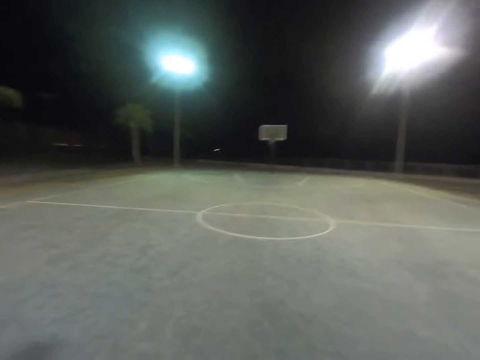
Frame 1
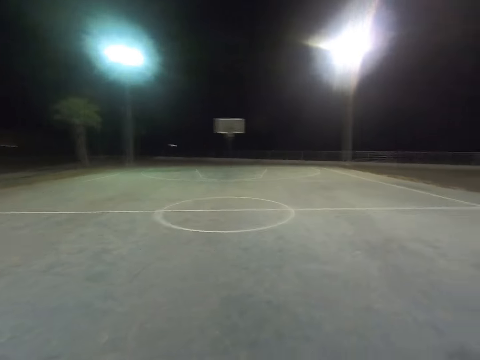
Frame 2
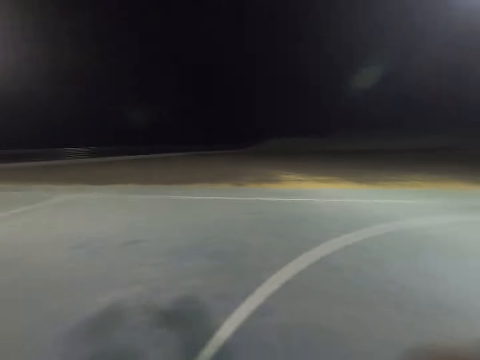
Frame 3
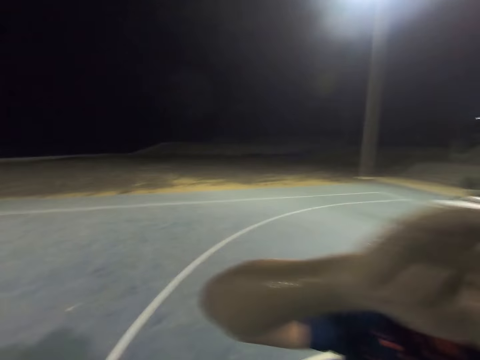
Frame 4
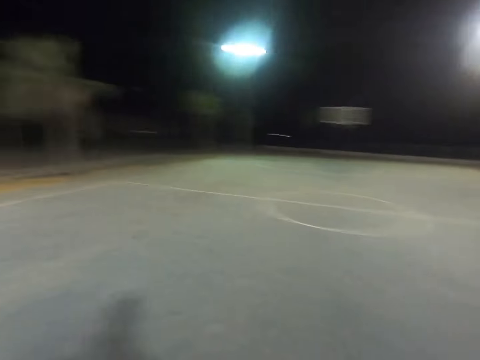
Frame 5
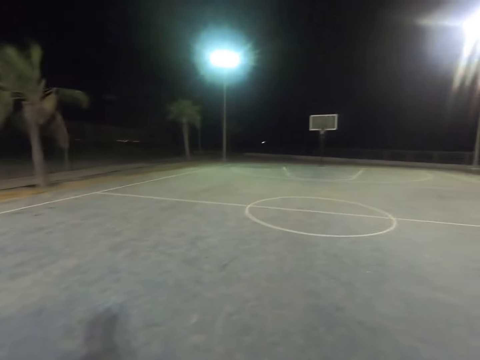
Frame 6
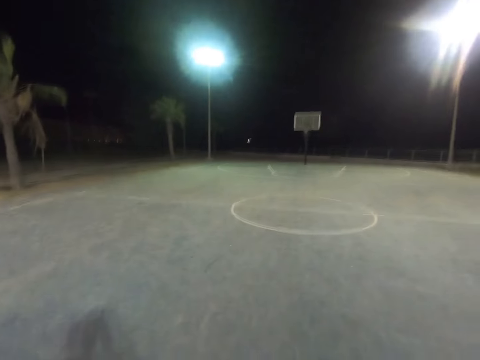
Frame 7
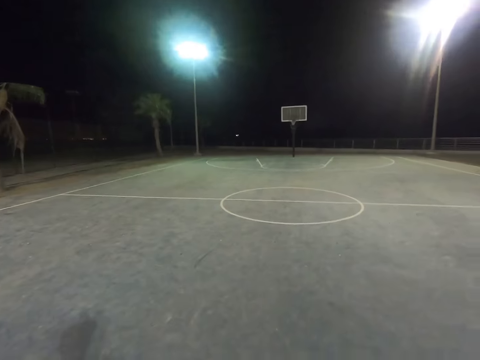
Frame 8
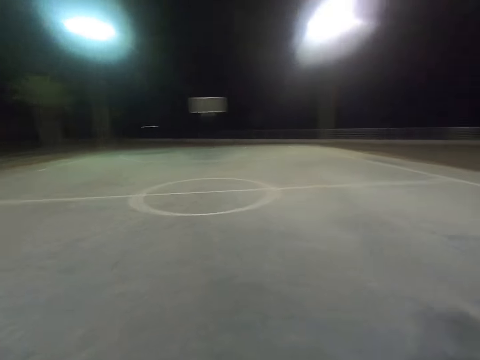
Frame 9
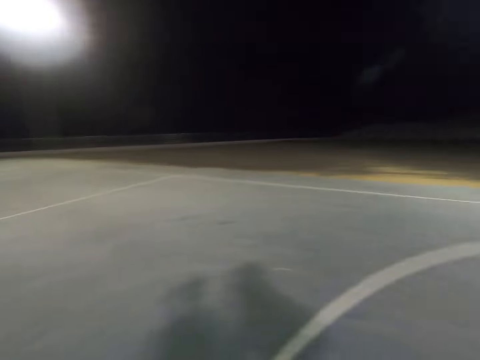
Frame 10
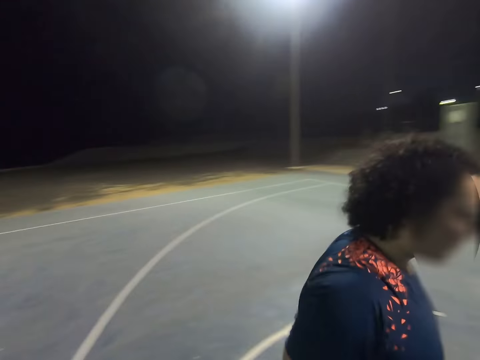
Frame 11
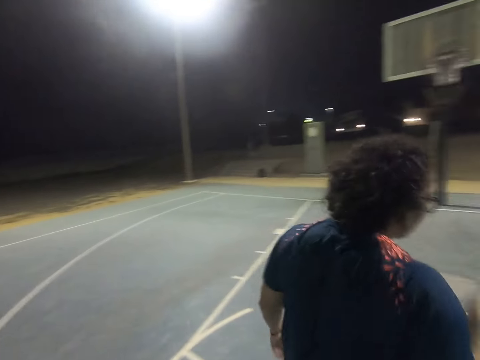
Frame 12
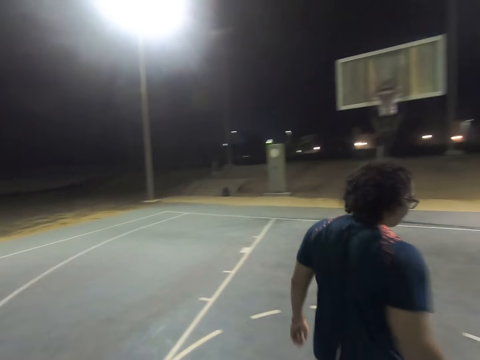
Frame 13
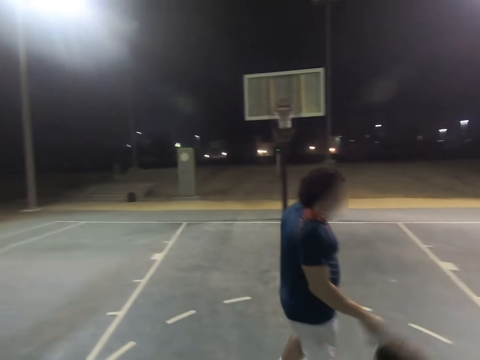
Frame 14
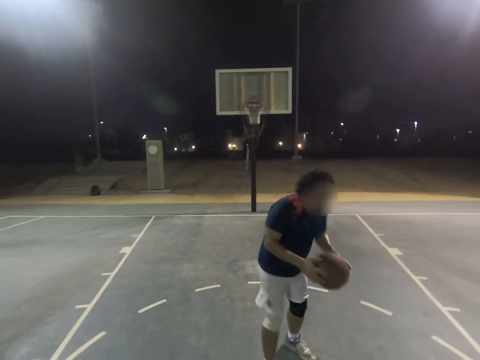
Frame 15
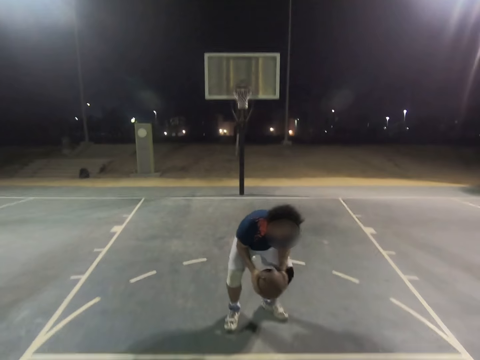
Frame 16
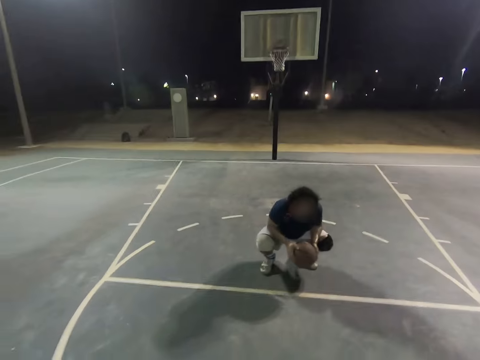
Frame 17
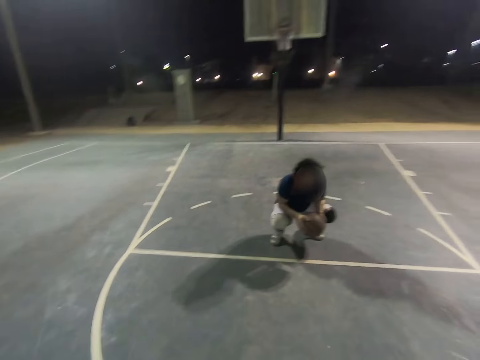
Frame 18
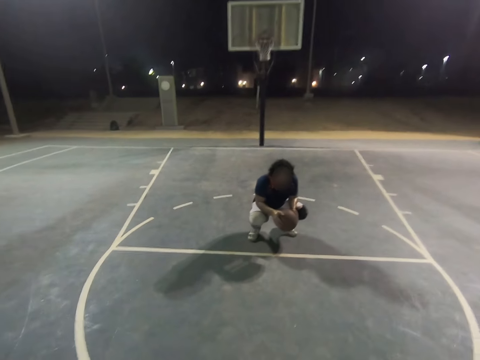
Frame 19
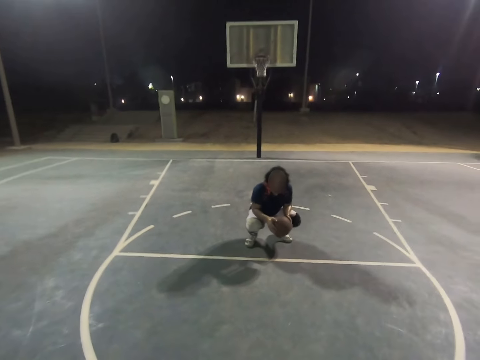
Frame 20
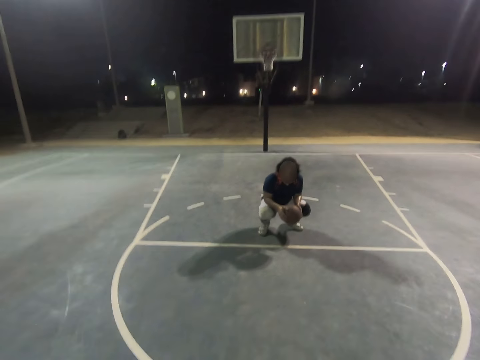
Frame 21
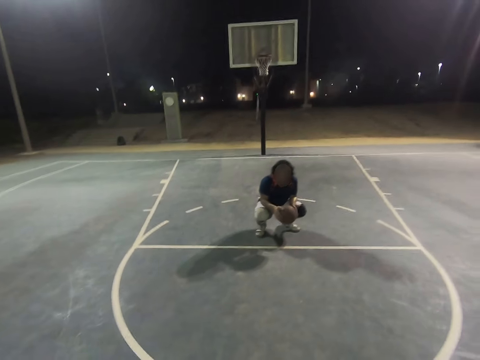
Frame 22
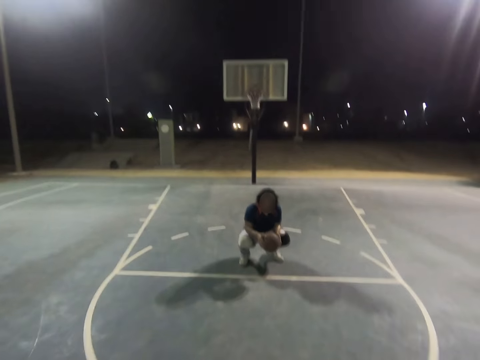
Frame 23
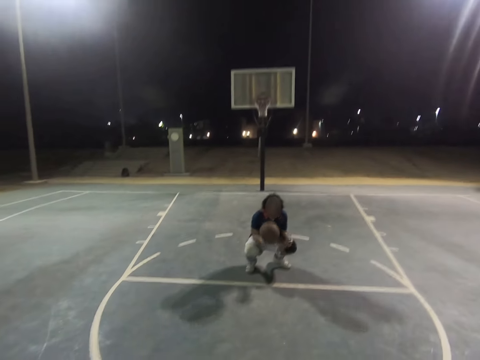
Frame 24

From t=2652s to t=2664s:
The camera wearer looks around. A man puts a hand on the camera wearer's face. The man dribbles the ball. The camera wearer turns around. The man squats down.

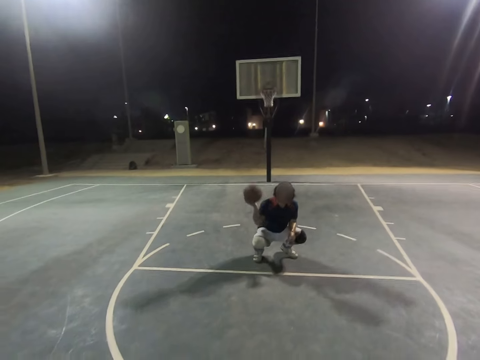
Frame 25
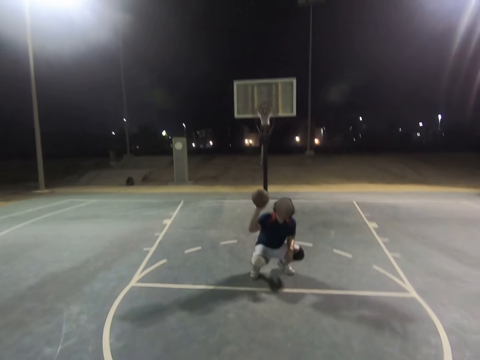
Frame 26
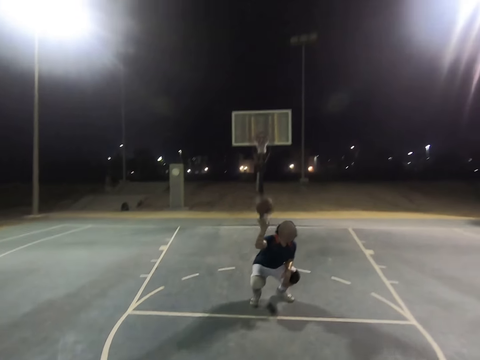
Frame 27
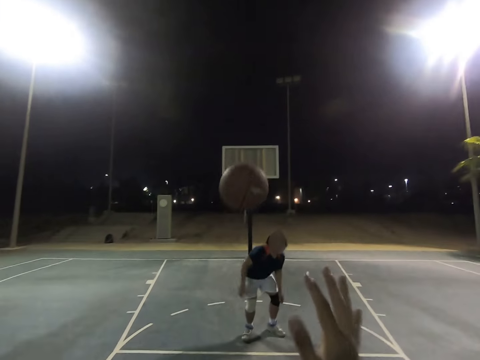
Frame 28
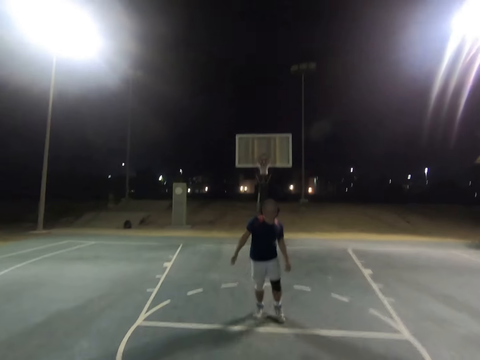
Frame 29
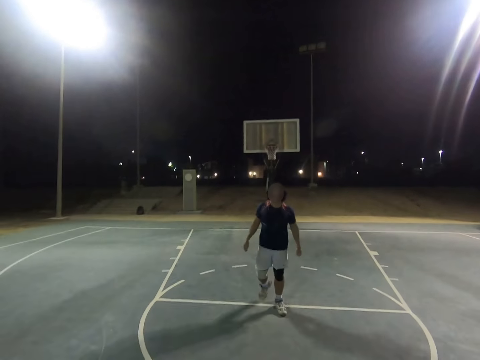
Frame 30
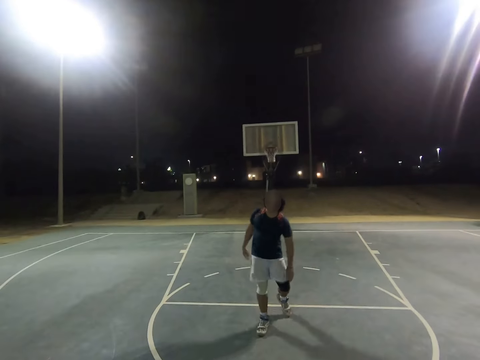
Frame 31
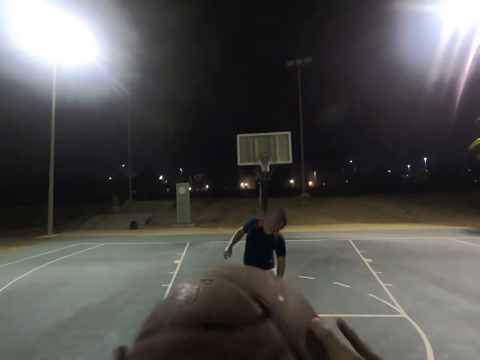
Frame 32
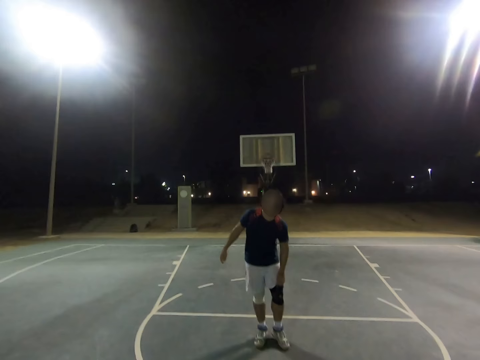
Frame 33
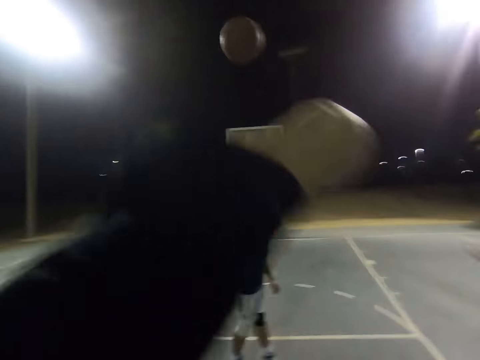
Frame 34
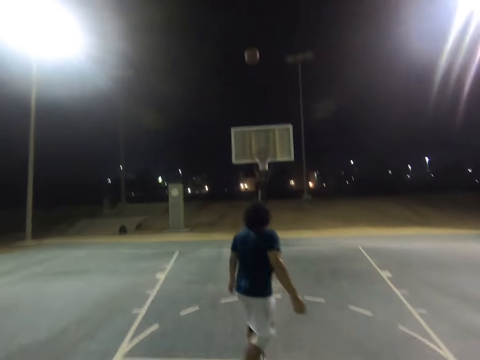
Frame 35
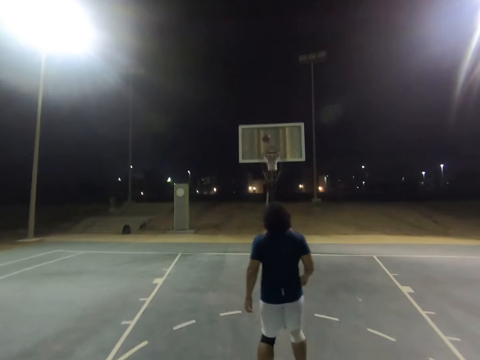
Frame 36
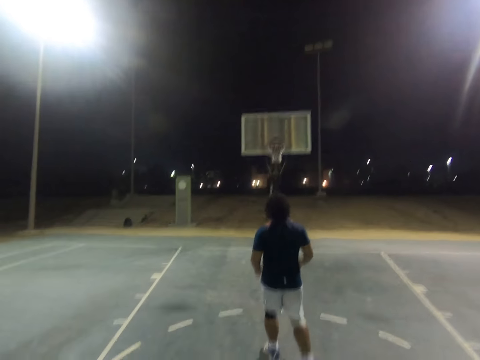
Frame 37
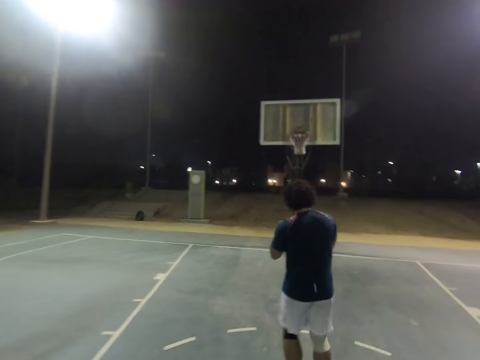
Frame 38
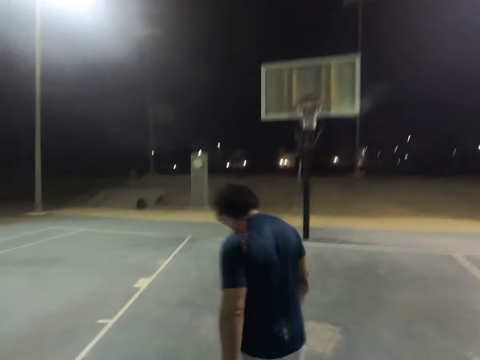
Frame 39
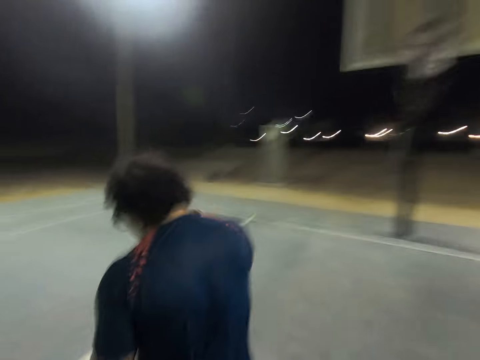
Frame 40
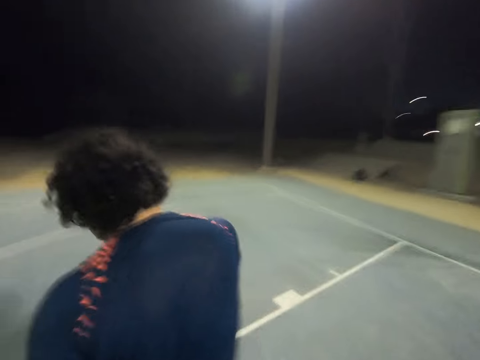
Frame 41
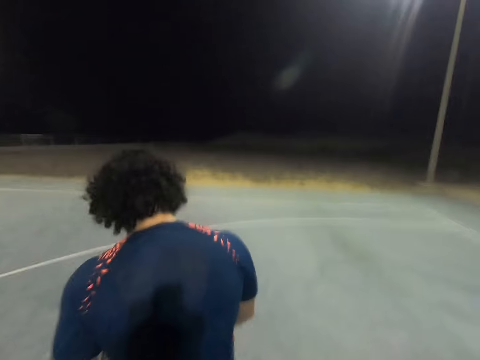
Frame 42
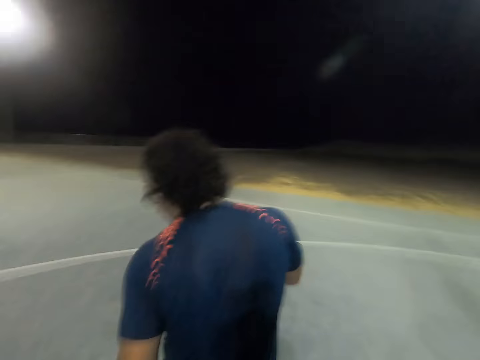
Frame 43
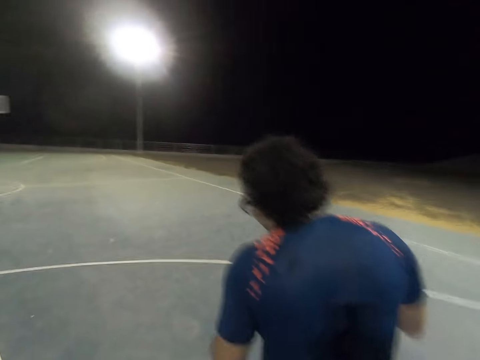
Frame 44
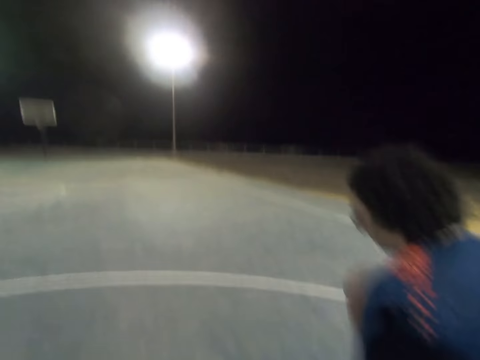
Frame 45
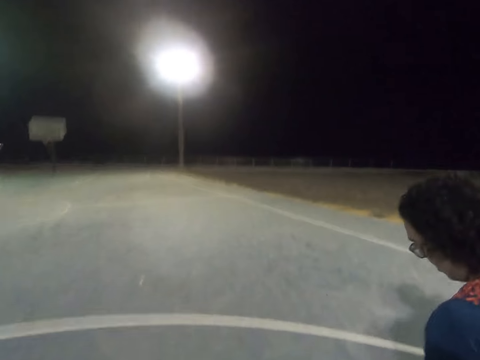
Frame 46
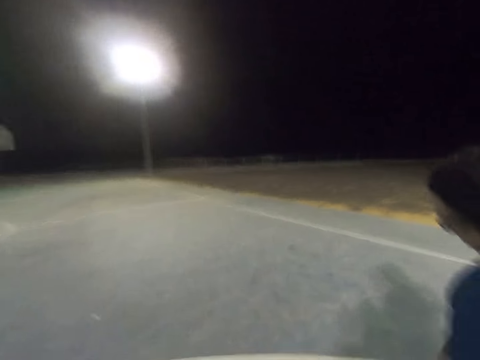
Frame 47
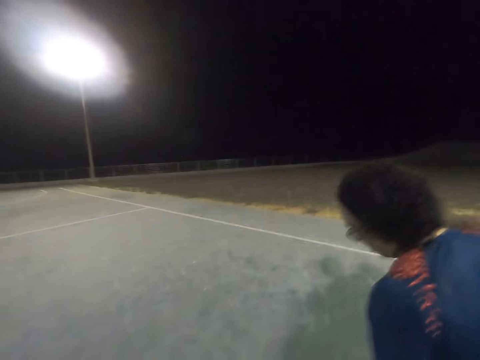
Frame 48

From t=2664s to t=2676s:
A man stands and throws the ball to the camera wearer. The camera wearer catches the ball. The man touches the left knee. The camera wearer throws the ball. The man catches the ball and dribbles the ball on the court.

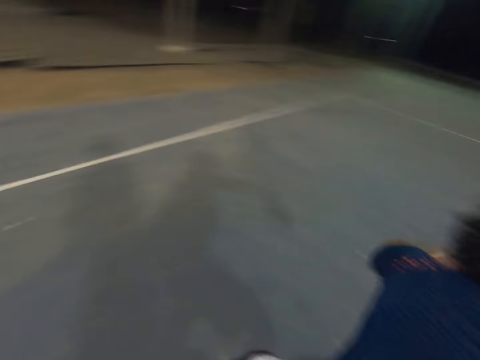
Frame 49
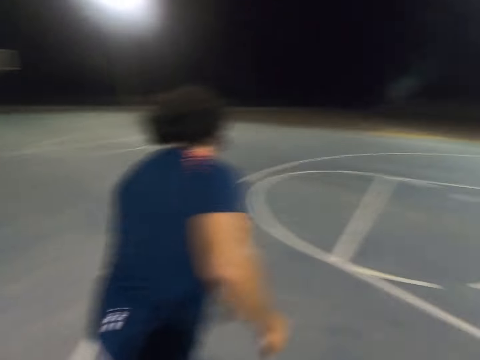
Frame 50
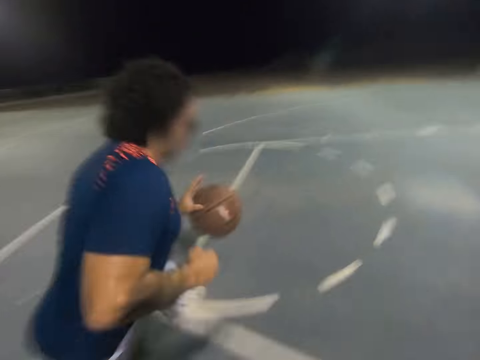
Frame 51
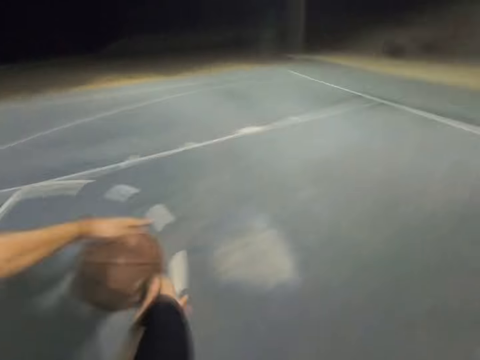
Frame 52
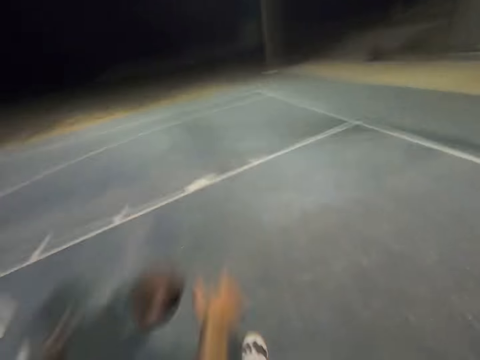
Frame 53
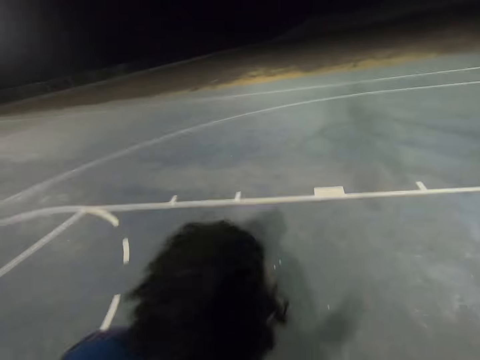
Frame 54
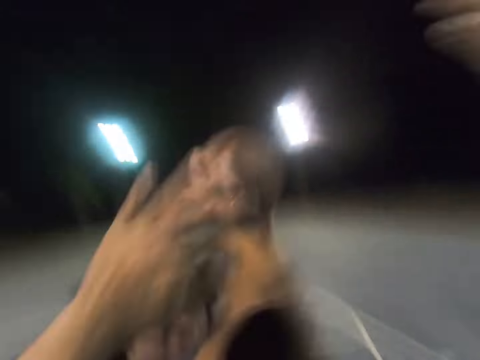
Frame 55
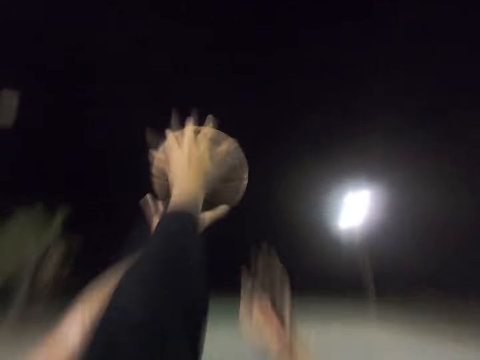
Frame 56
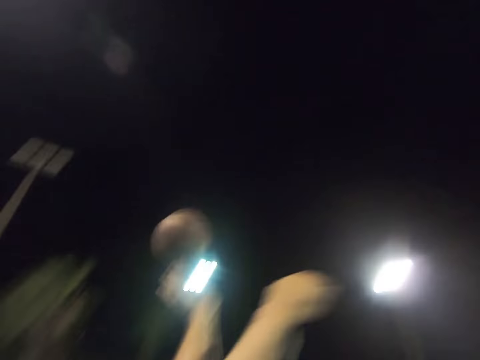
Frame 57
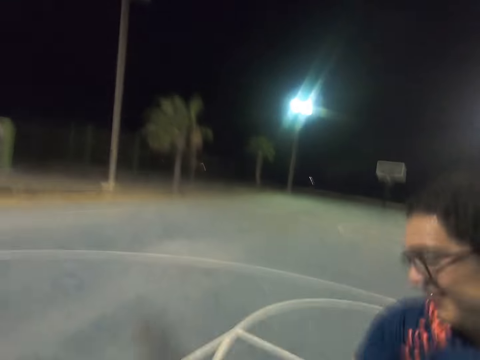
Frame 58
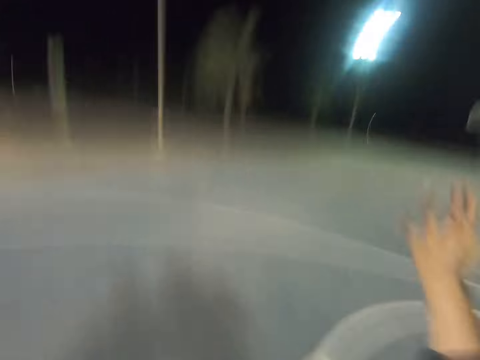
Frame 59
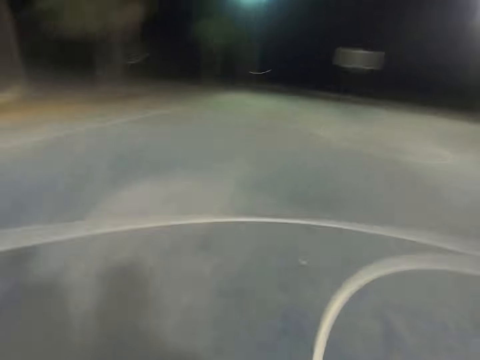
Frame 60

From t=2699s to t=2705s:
The camera wearer taps the ball. A man takes the ball. The camera wearer raises both hands and blocks the ball. The man throws the ball and dribbles the ball.
